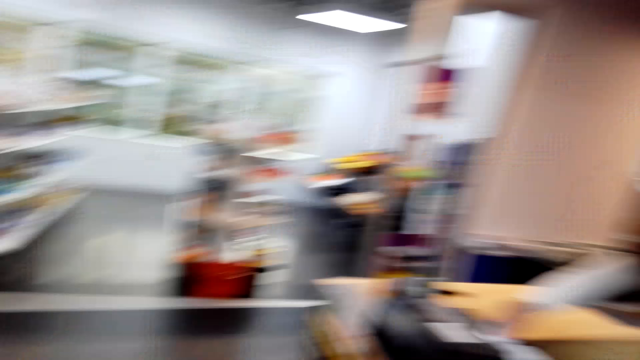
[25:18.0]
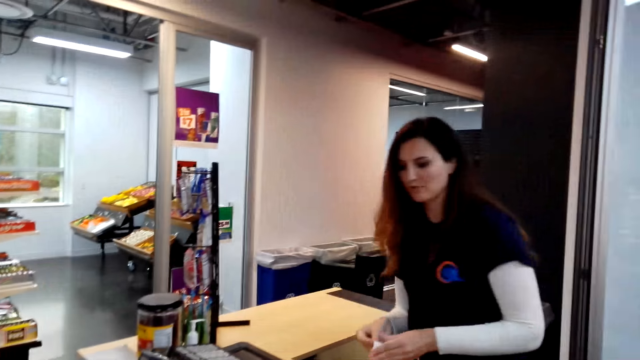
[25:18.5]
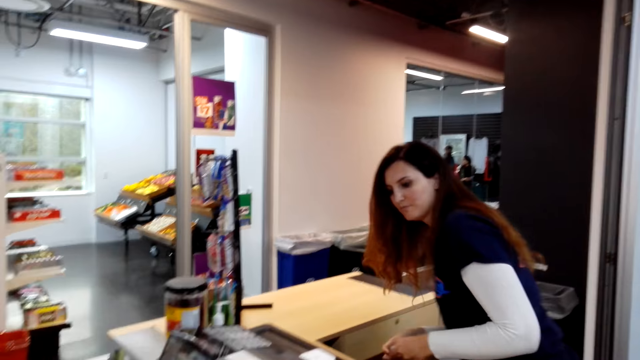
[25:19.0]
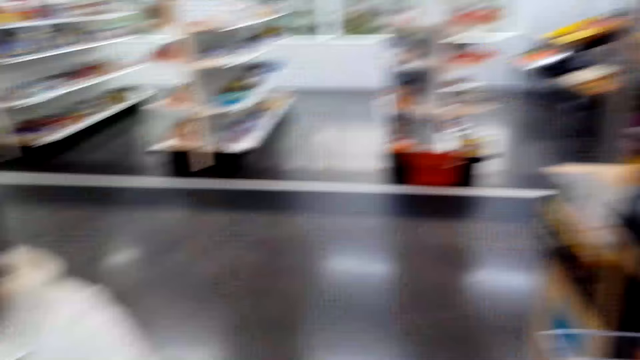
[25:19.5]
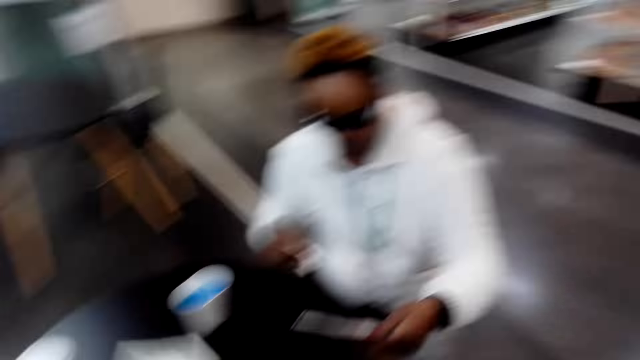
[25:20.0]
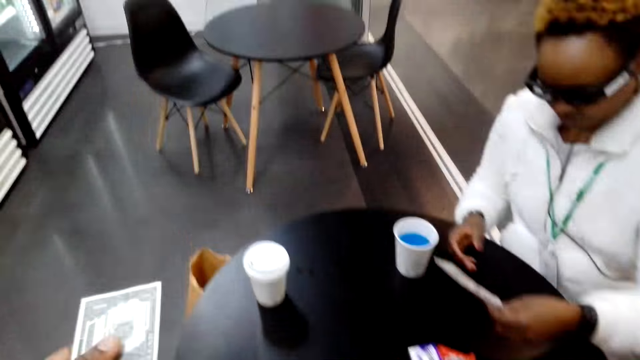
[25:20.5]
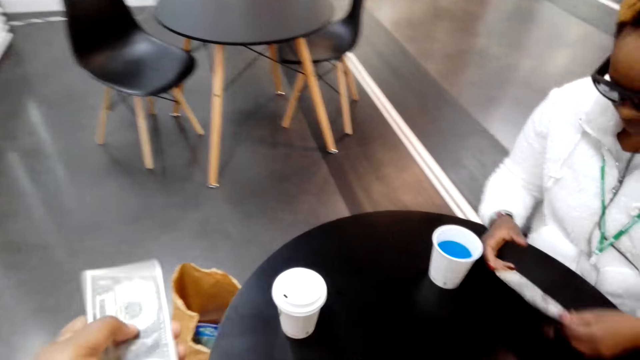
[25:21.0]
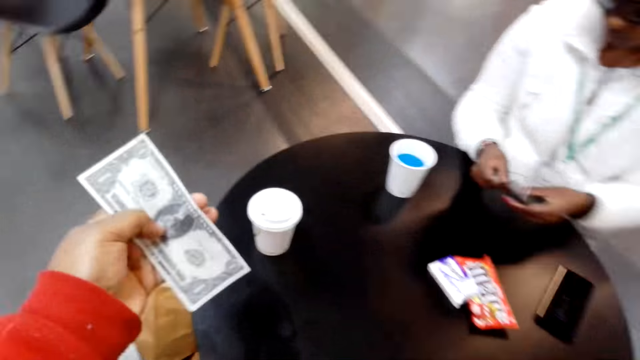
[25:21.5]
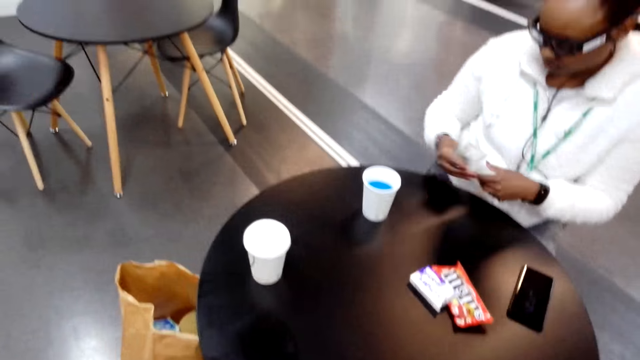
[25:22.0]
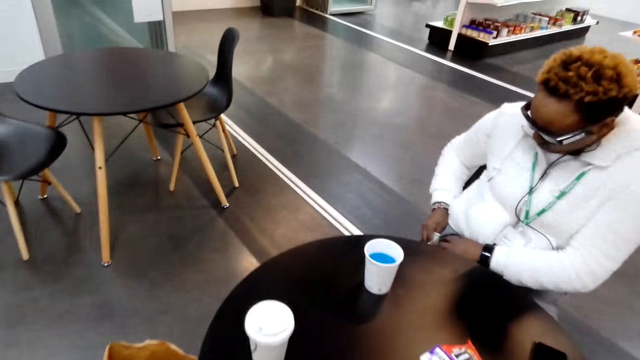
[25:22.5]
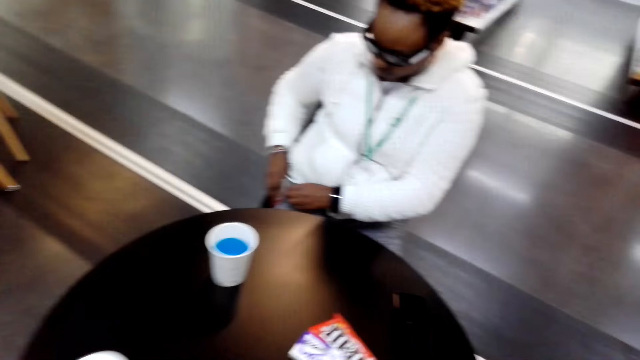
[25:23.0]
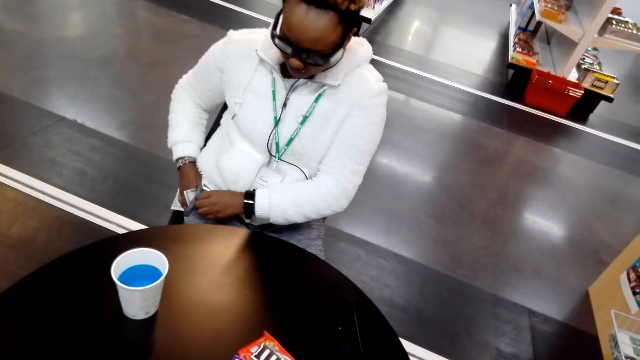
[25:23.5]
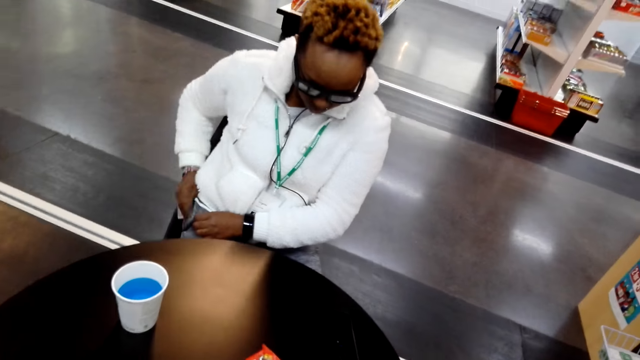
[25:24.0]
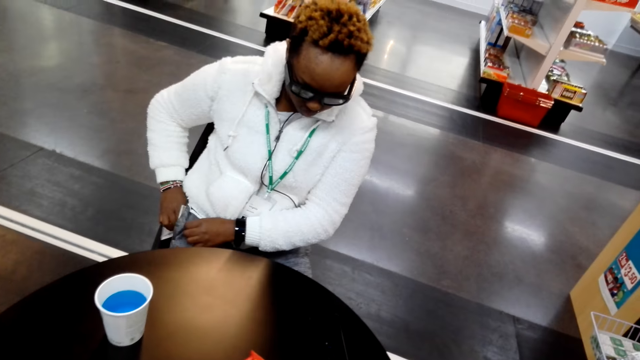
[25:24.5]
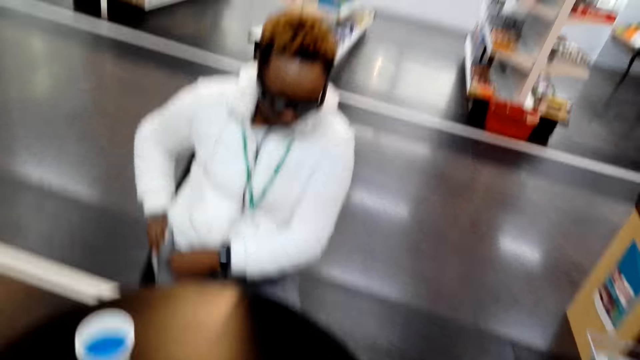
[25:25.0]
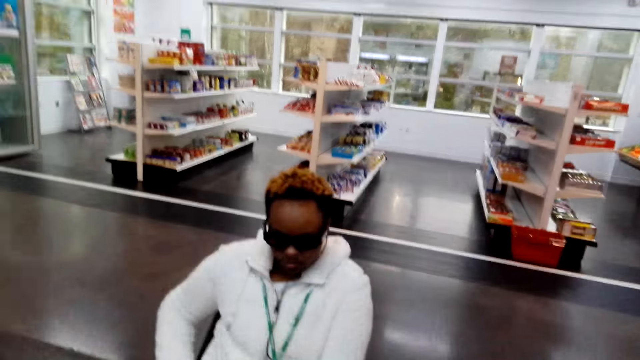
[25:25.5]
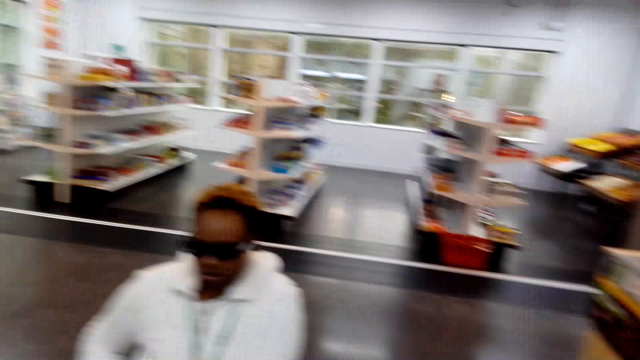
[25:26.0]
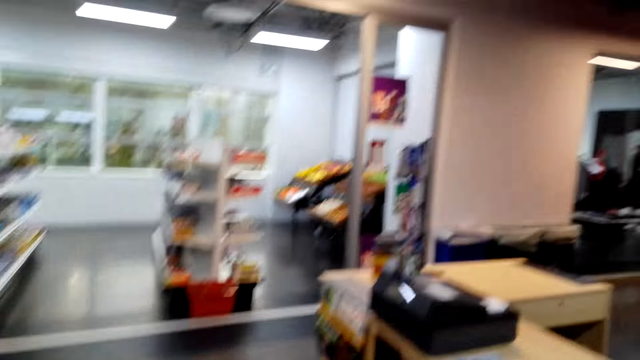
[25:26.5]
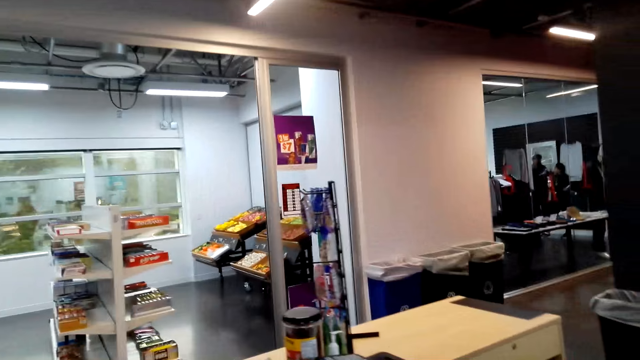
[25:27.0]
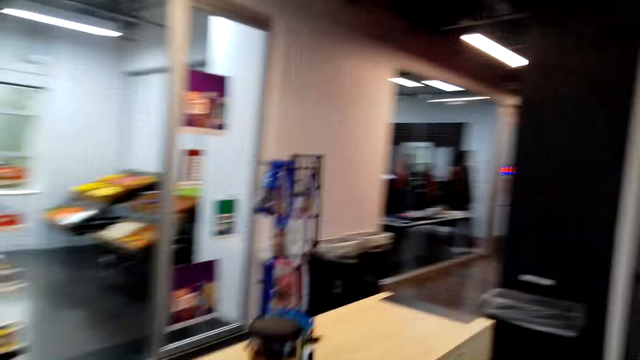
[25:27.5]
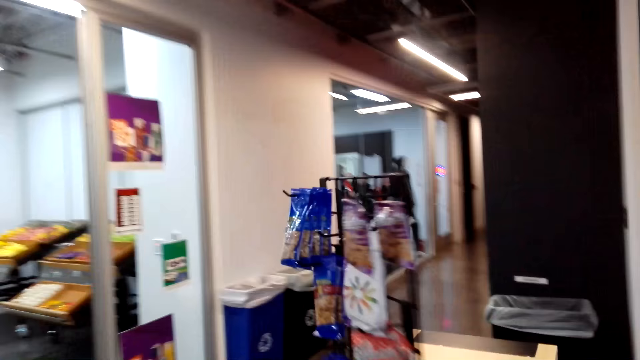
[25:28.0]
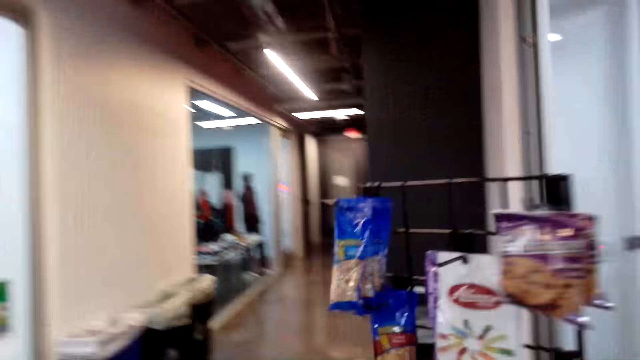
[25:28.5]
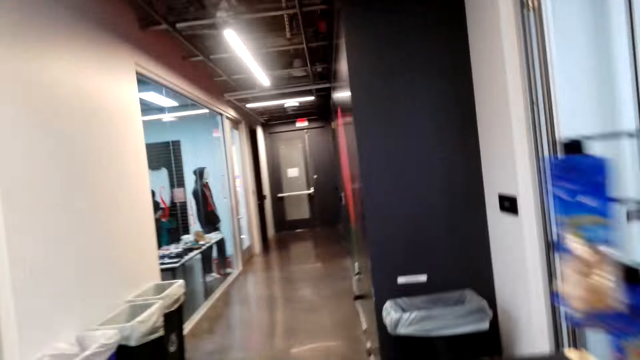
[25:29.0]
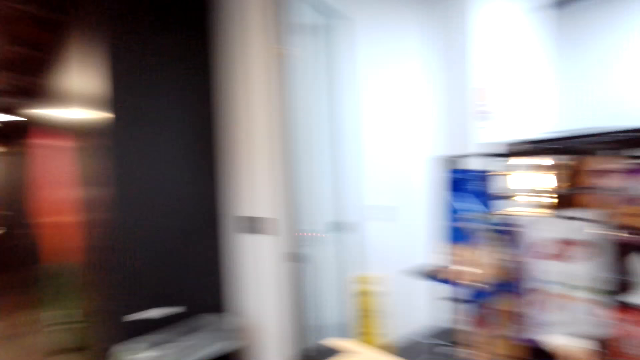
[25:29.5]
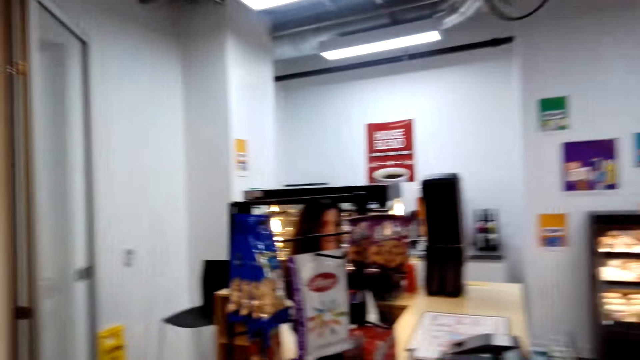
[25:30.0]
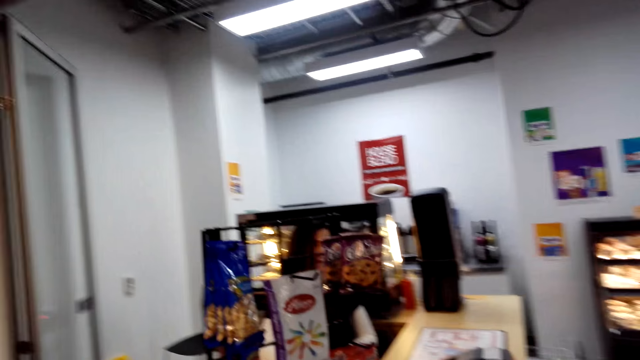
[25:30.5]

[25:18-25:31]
A woman tears the receipt. The camera wearer gives another woman the money. They look around and hold the money. The other woman puts the money in the pocket. The camera wearer walks around.

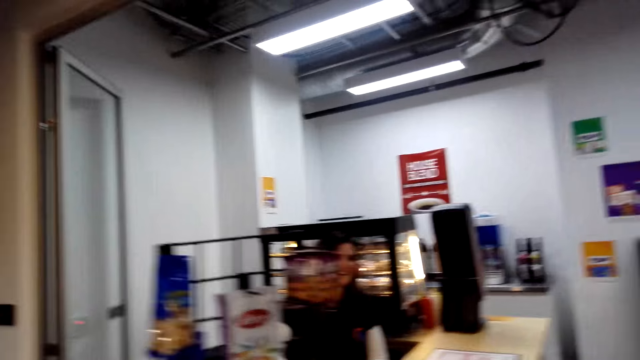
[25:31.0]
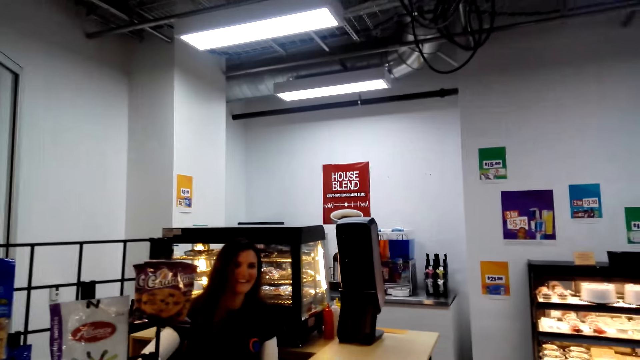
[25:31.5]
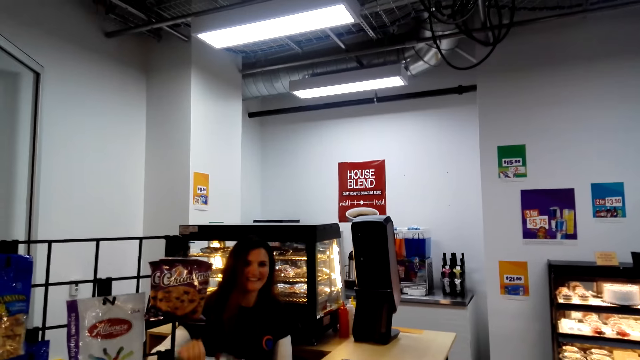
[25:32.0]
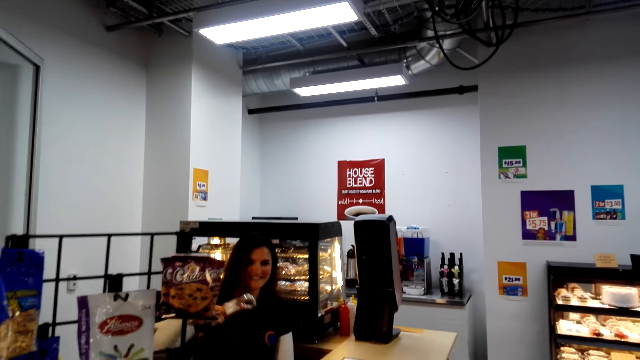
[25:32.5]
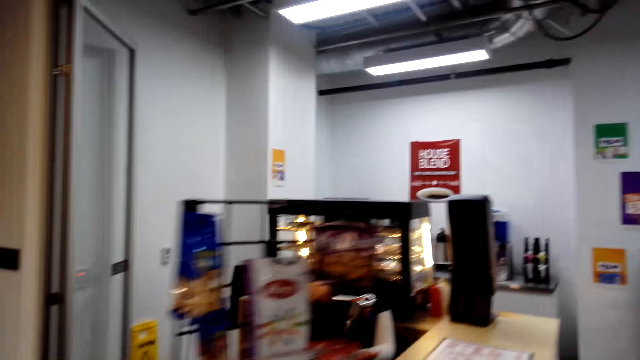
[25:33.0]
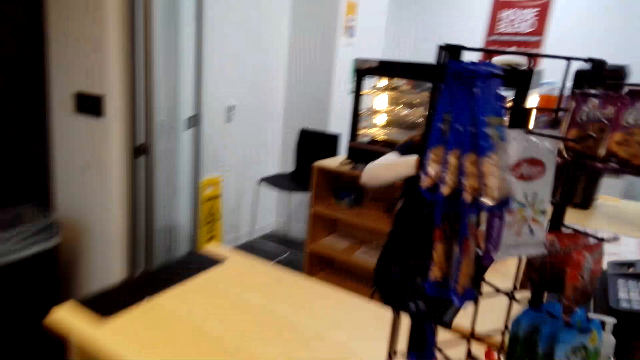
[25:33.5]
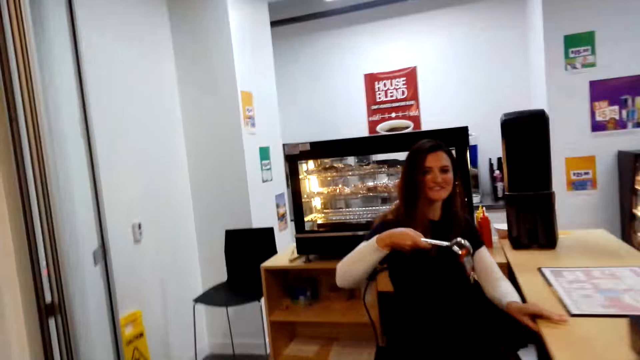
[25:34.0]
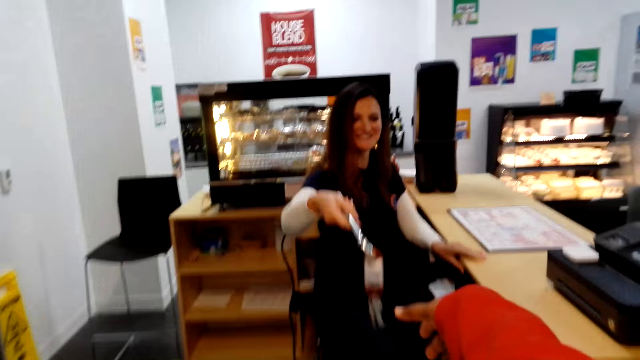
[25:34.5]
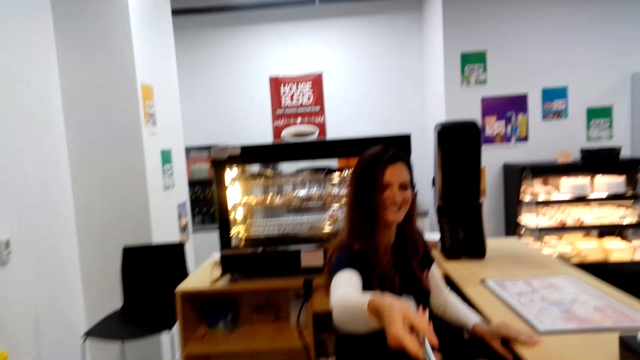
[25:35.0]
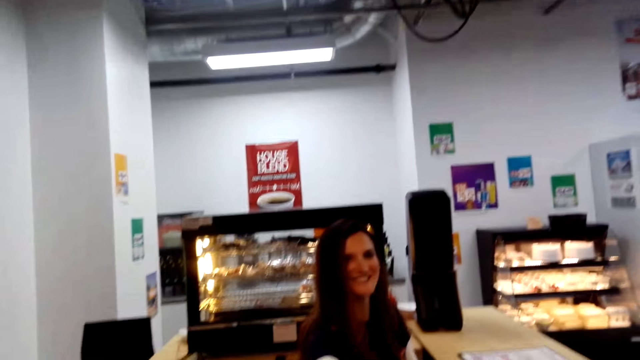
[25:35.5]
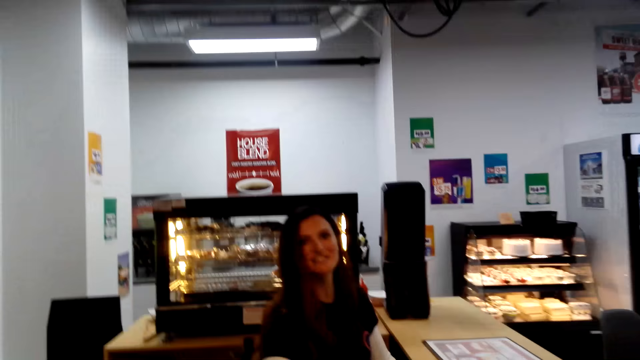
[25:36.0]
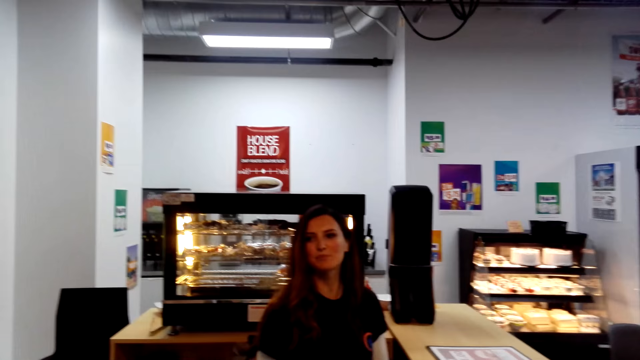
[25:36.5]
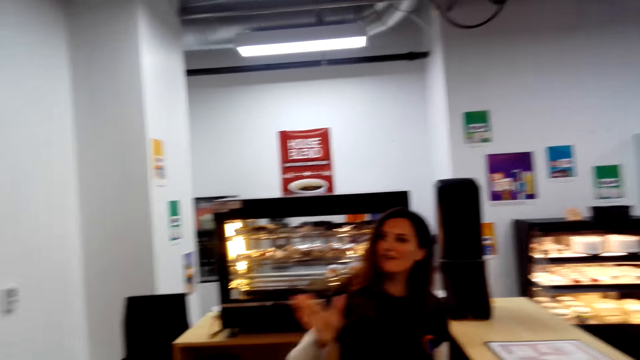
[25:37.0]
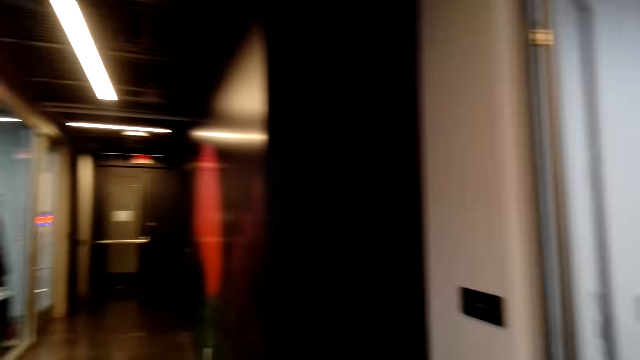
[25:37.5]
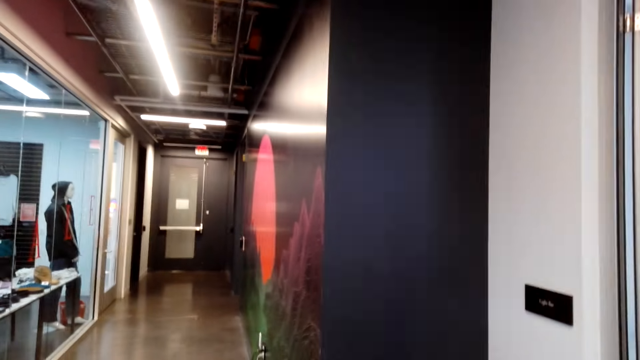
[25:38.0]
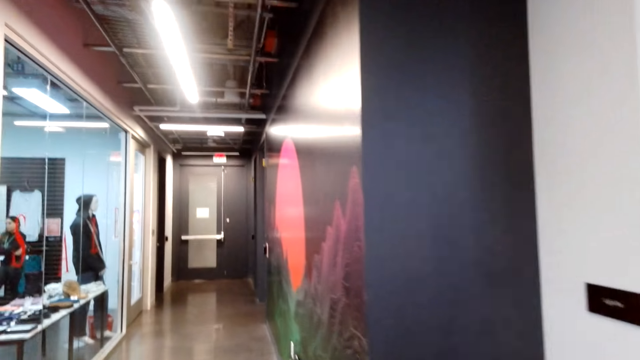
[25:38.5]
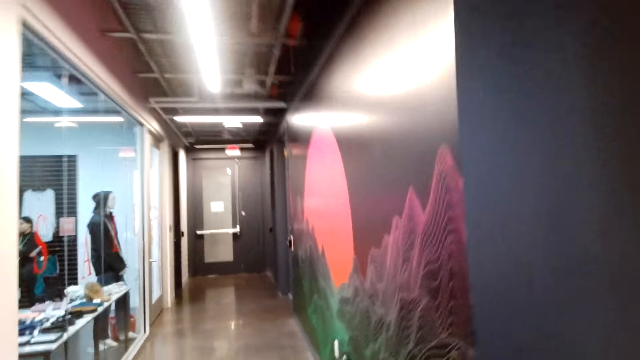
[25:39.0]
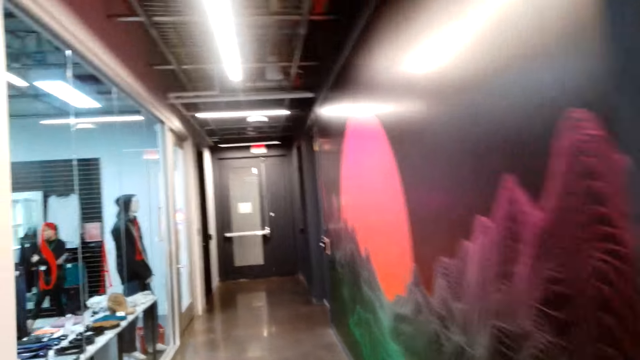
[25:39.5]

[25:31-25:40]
A woman shows the camera wearer the bathroom keys. The woman gives the camera wearer the bathroom keys. The woman shows the camera wearer the way and demonstrates with the left hand. The camera wearer walks around.
